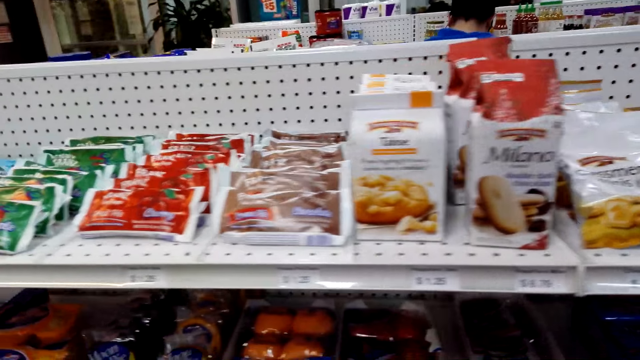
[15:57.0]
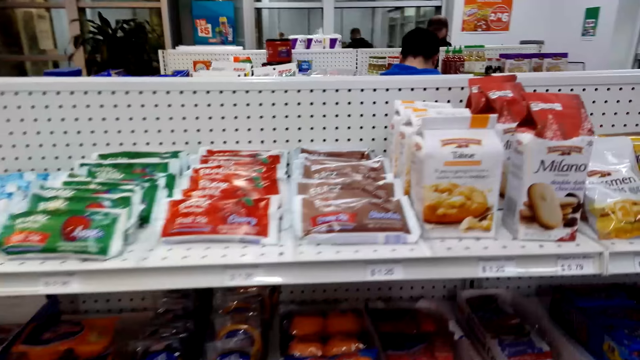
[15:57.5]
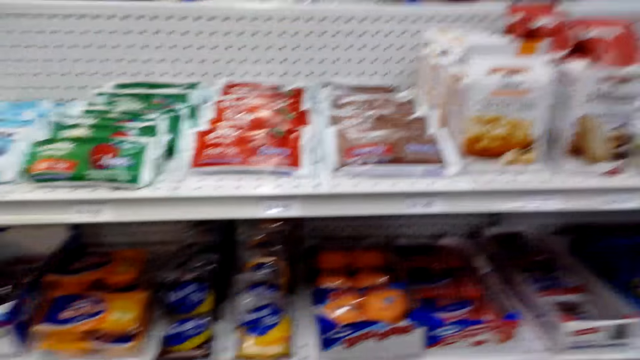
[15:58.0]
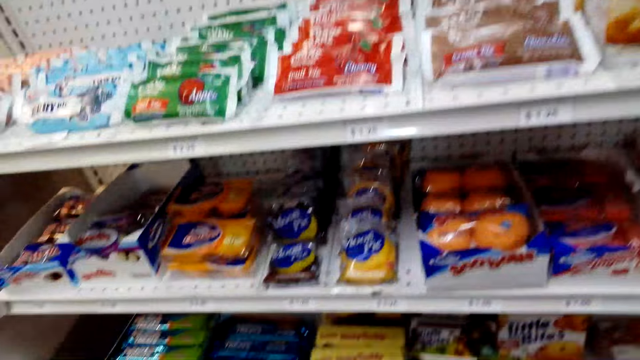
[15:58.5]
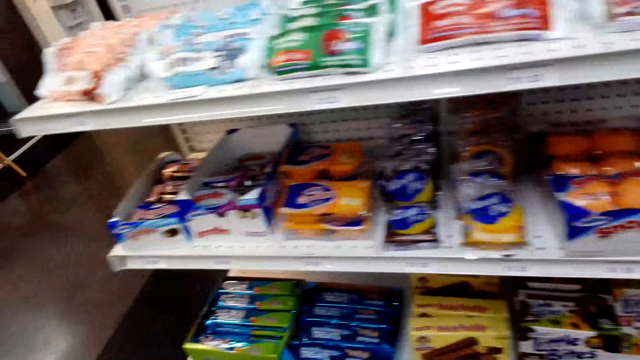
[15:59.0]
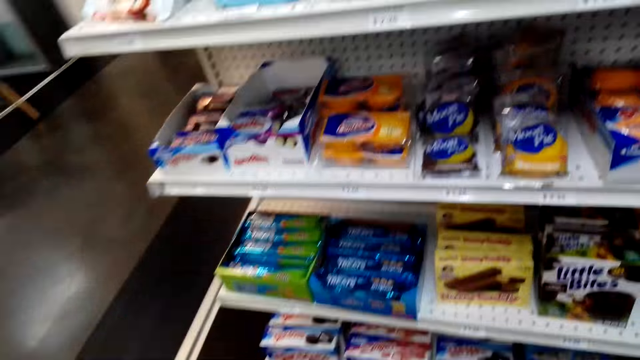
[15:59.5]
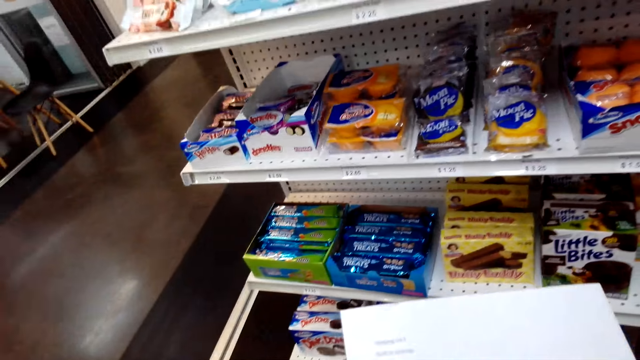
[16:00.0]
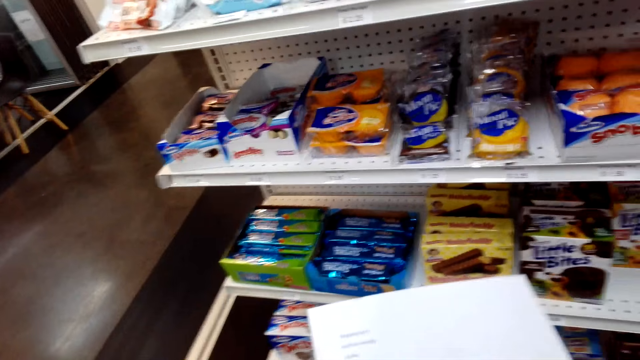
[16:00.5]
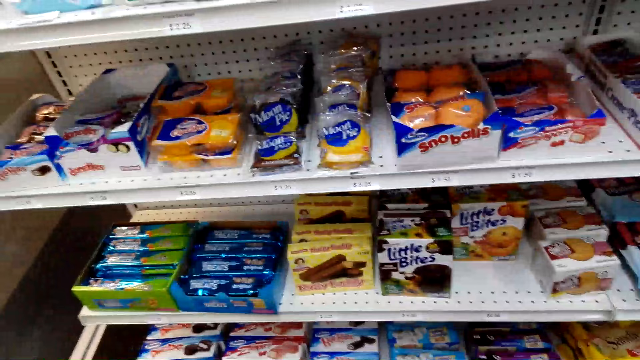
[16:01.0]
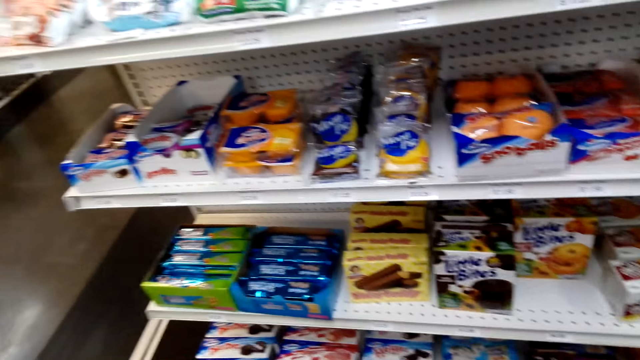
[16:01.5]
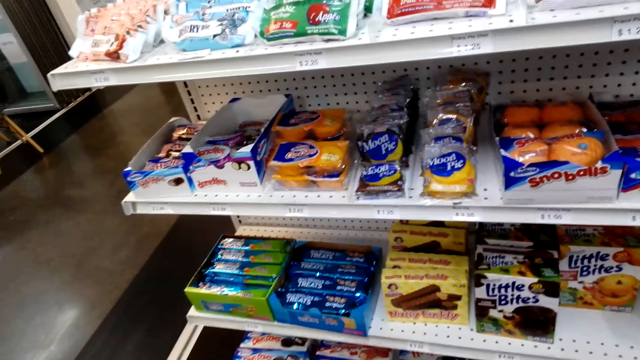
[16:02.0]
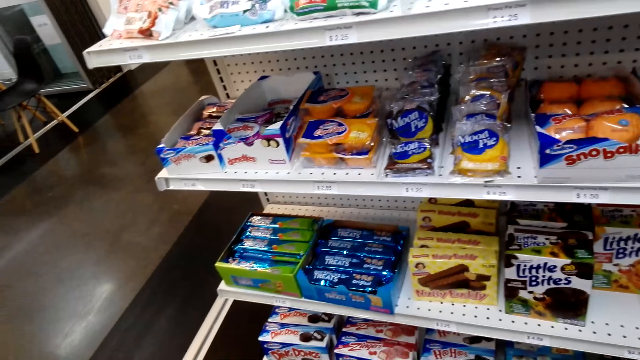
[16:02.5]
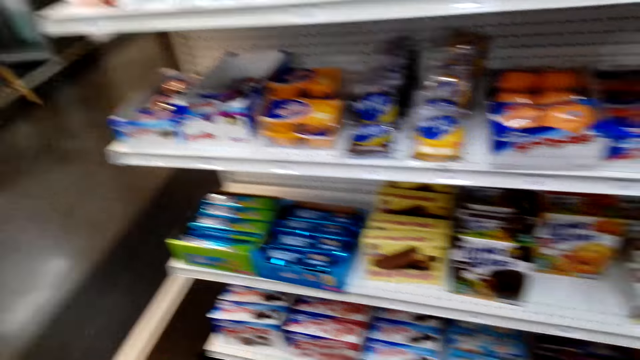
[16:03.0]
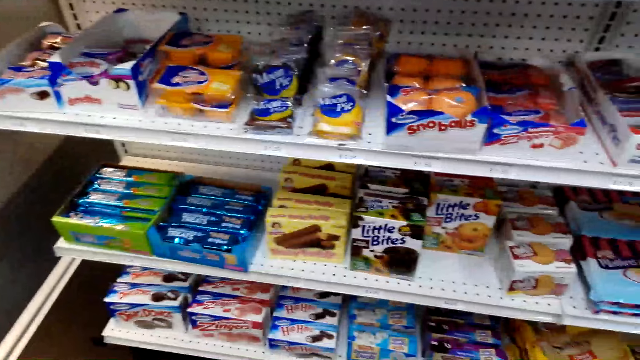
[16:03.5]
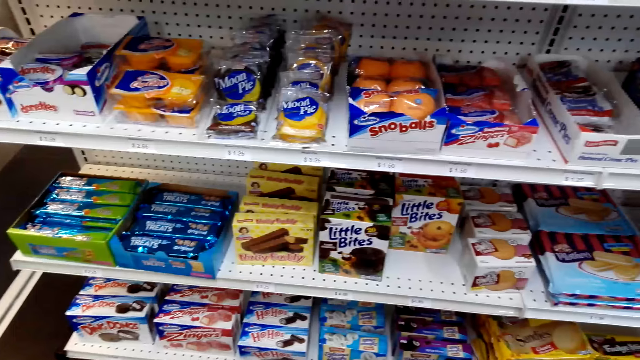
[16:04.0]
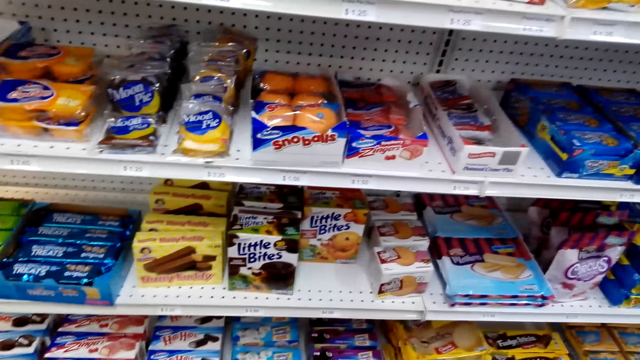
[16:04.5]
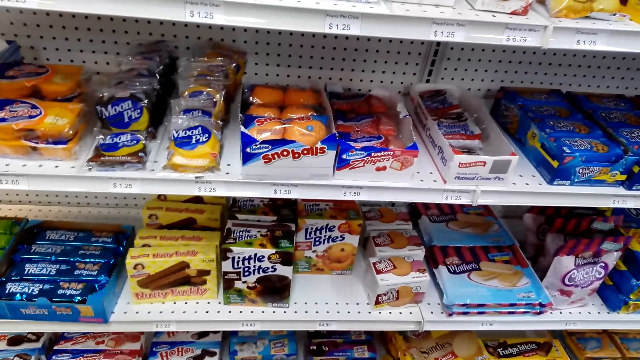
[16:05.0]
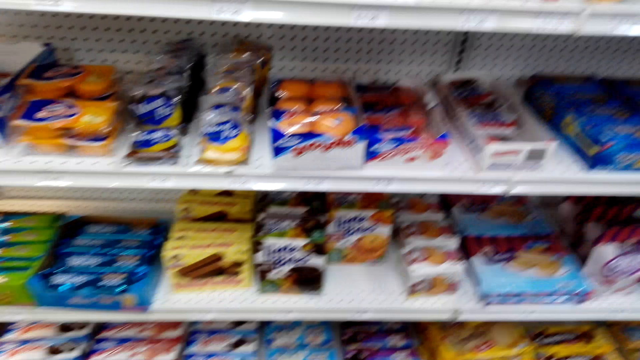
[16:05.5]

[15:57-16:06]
The camera wearer looks at items in the shelves. They look at the paper. They look at the items in the shelves.

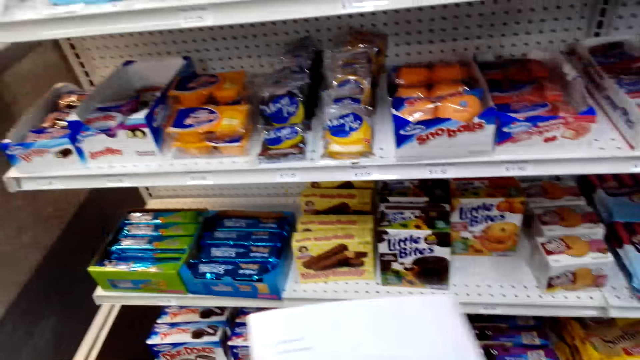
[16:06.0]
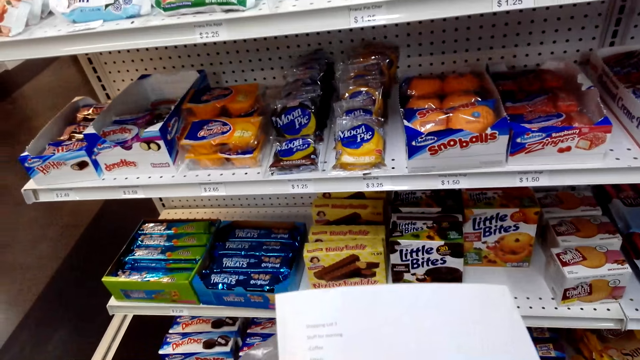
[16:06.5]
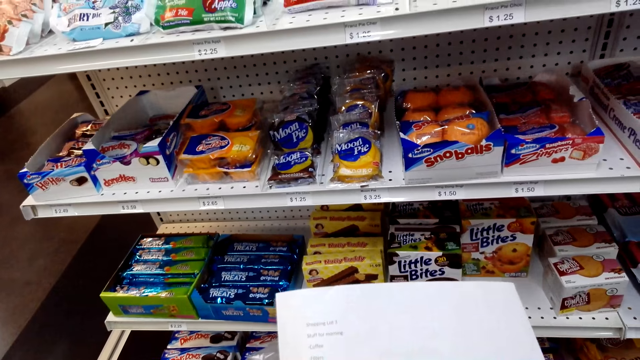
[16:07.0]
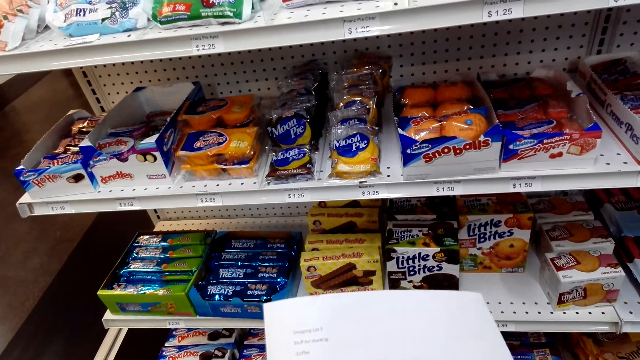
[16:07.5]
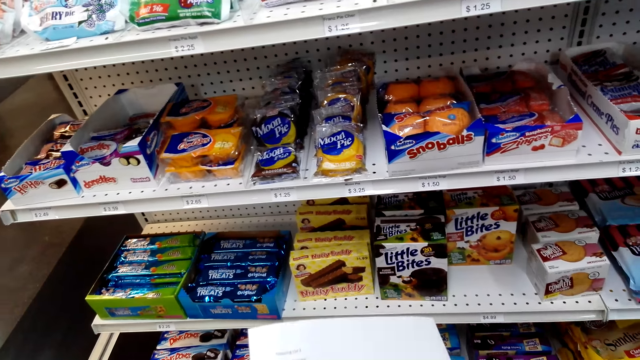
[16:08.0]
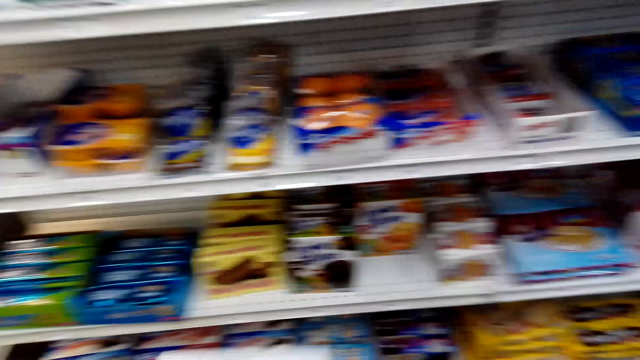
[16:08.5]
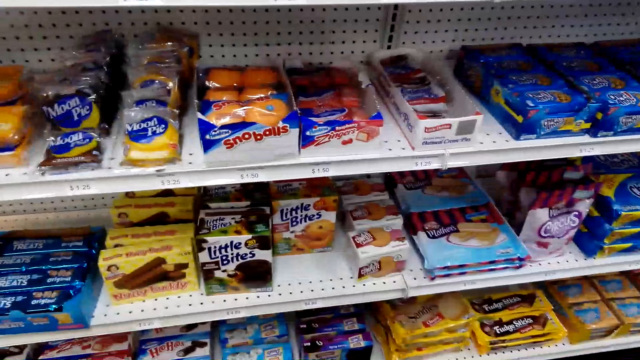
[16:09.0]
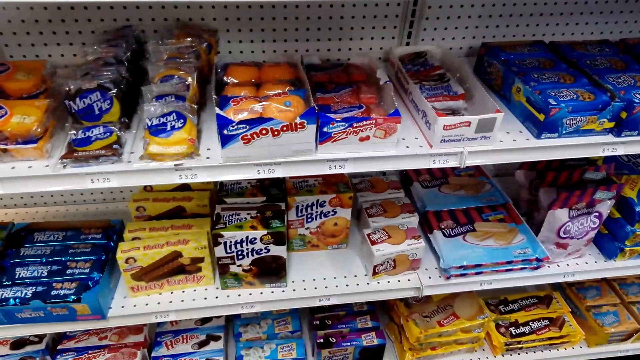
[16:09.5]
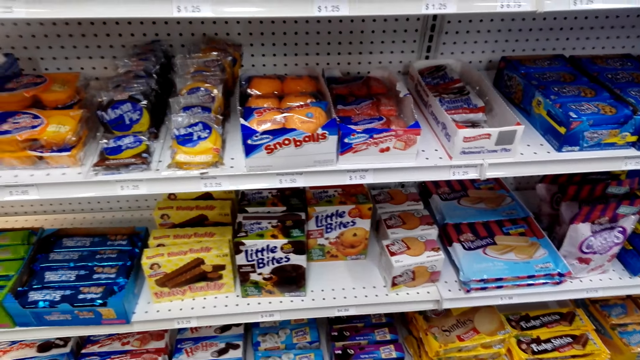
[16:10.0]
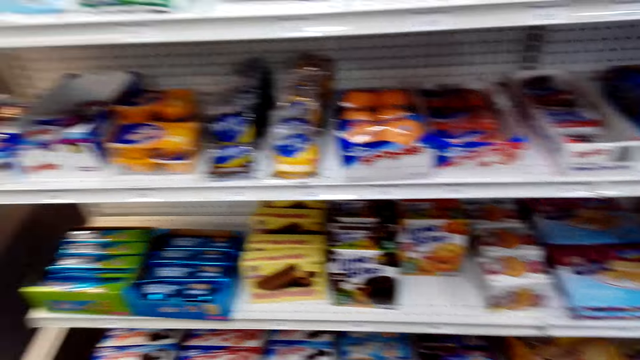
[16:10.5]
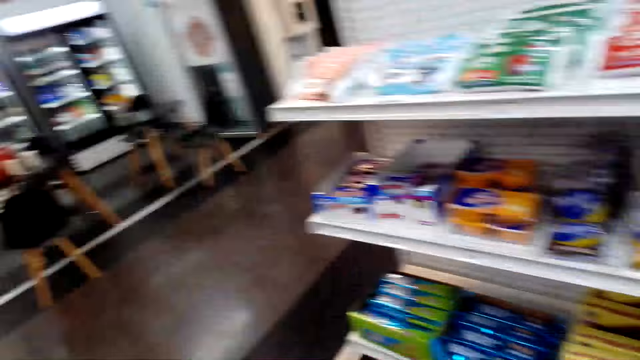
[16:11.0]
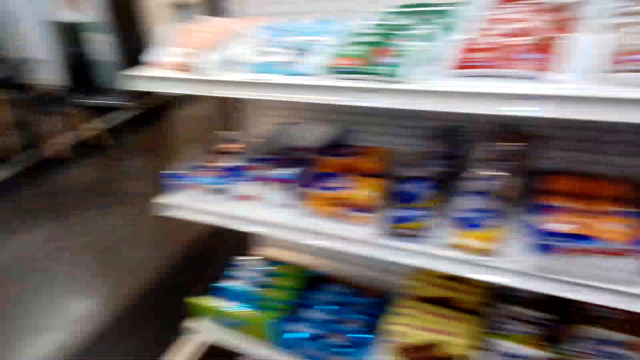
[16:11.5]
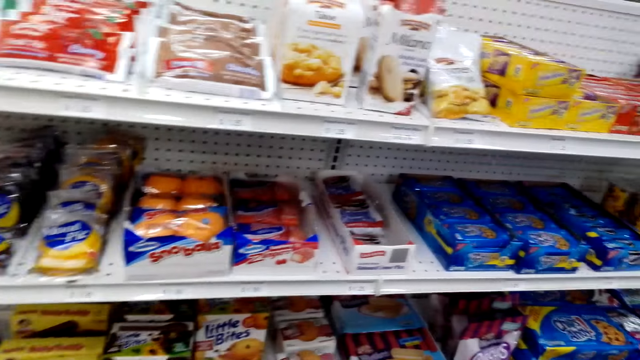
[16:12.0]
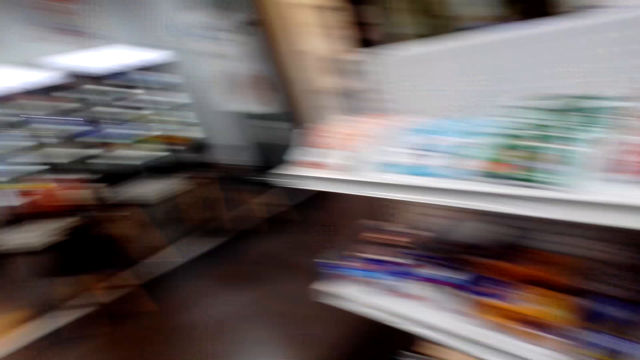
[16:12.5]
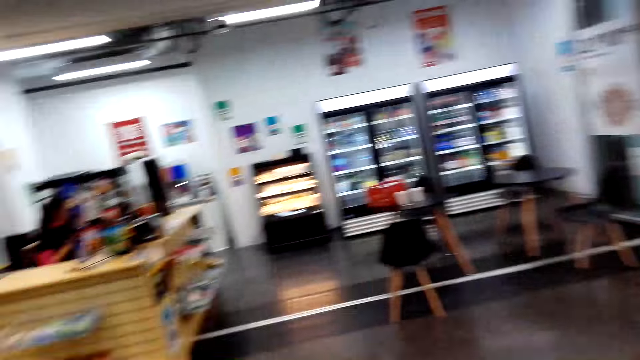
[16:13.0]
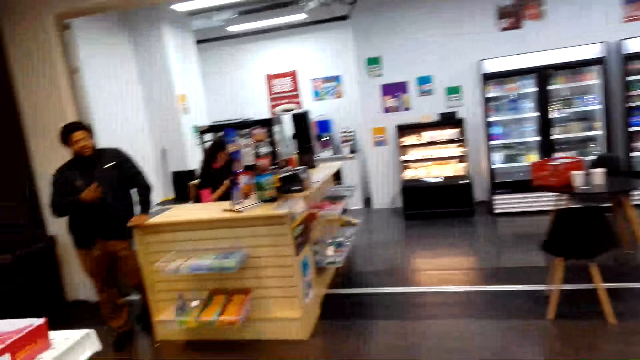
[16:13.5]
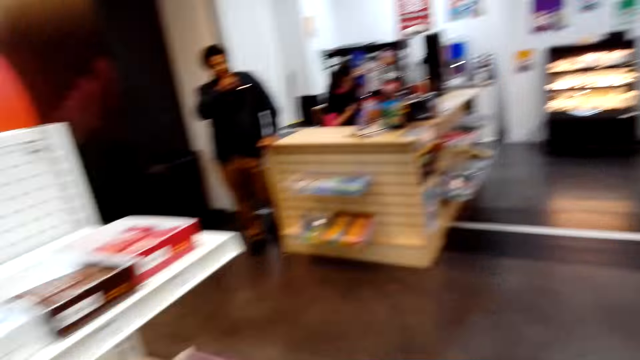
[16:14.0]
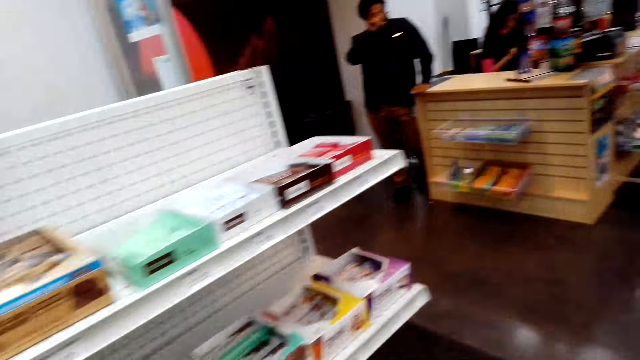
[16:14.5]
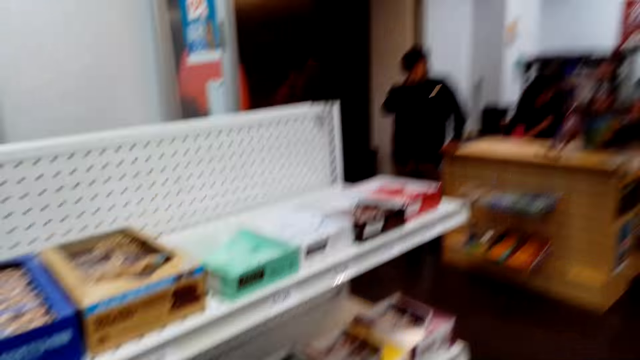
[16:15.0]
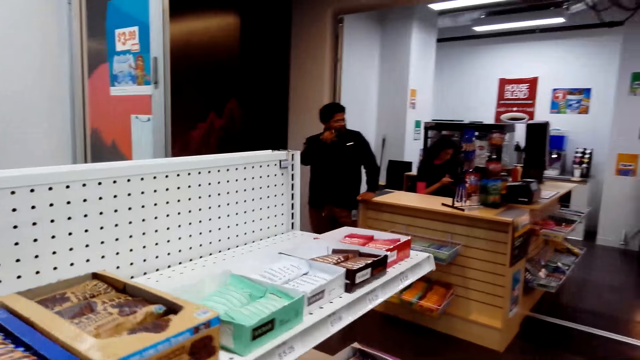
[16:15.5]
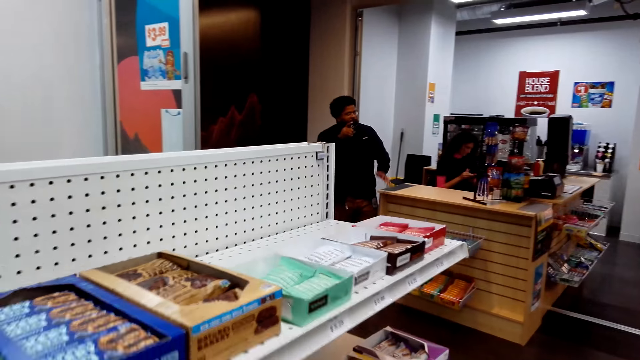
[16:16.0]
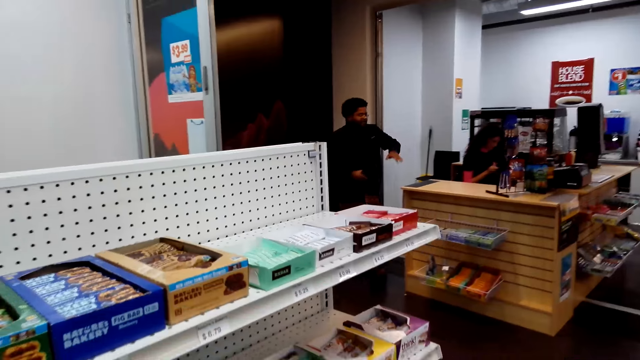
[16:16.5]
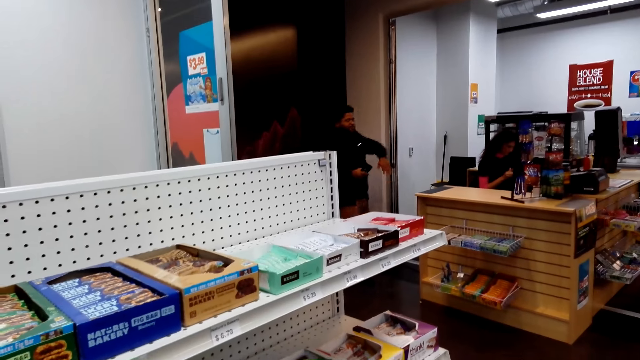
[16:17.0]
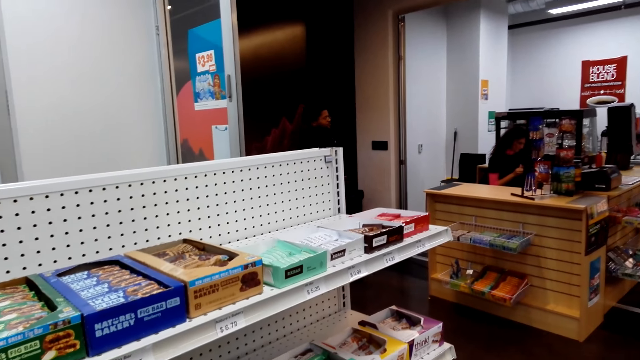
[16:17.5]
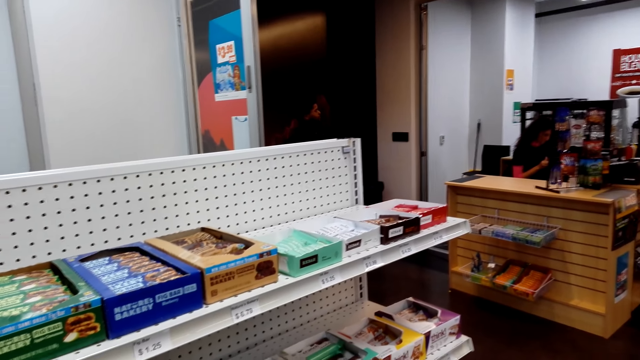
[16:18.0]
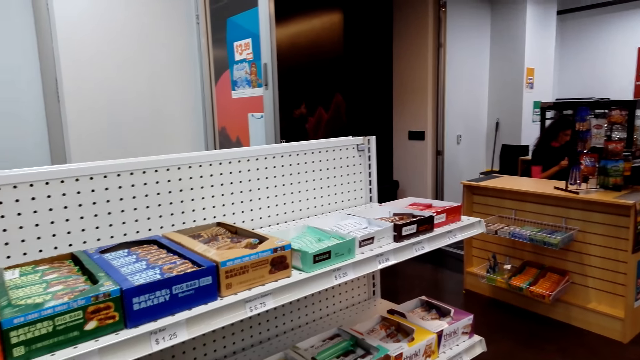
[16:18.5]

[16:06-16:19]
The camera wearer looks at the paper. They look at items in the shelves. They look at the items in the shelves again.
